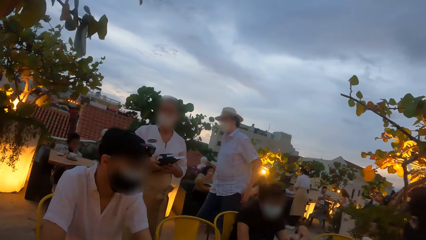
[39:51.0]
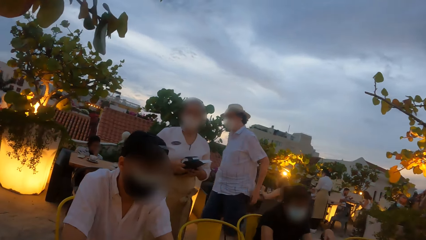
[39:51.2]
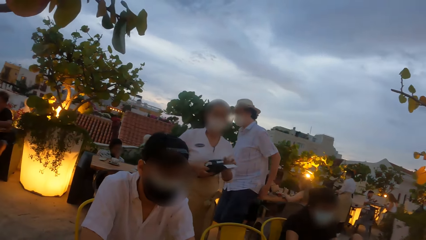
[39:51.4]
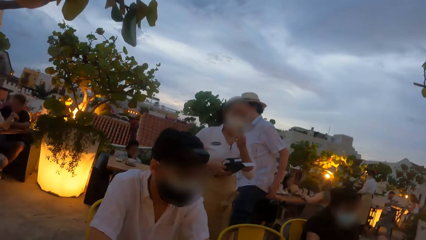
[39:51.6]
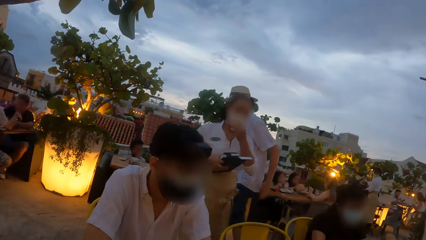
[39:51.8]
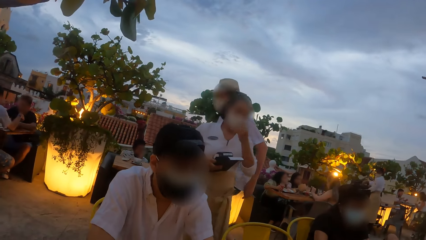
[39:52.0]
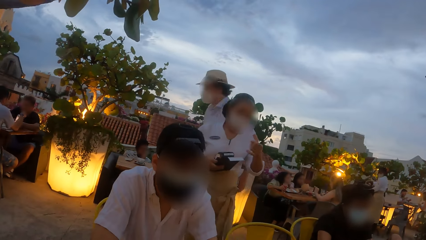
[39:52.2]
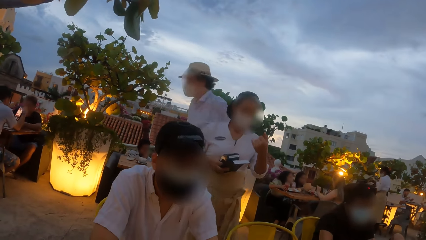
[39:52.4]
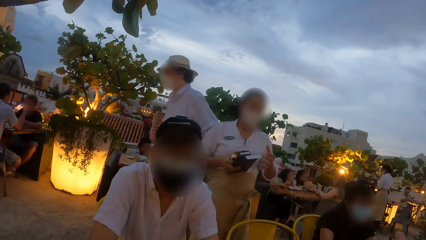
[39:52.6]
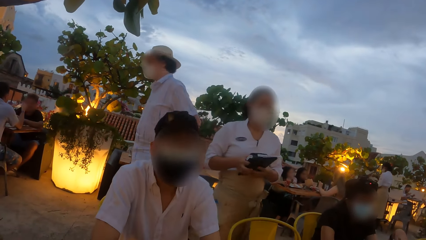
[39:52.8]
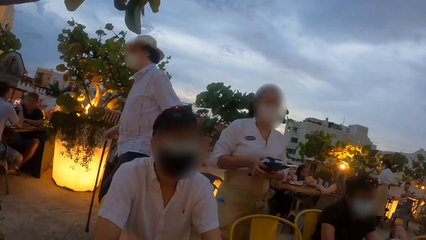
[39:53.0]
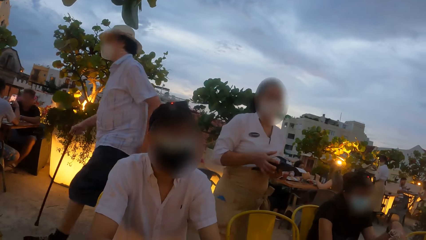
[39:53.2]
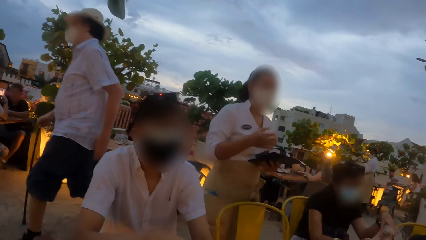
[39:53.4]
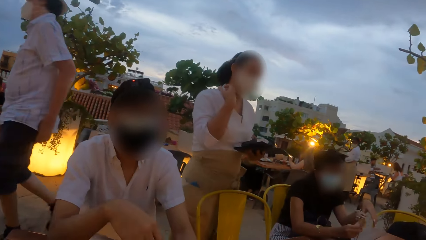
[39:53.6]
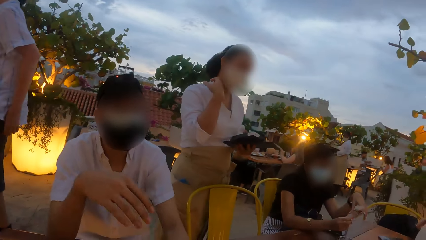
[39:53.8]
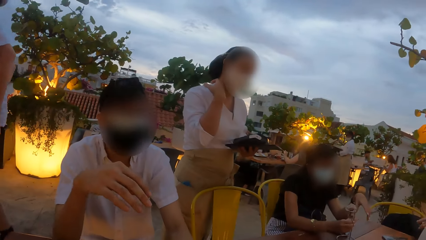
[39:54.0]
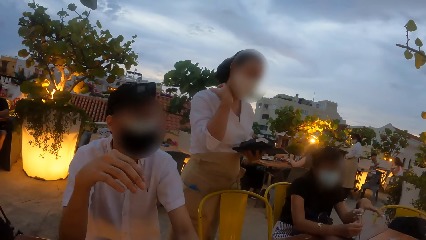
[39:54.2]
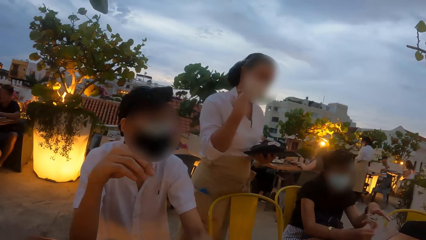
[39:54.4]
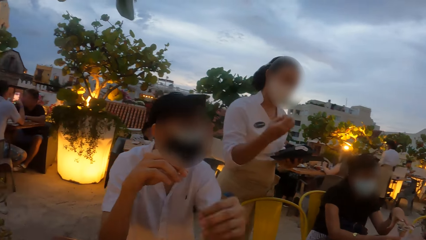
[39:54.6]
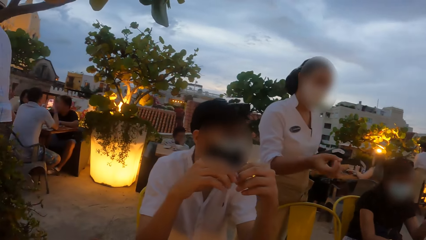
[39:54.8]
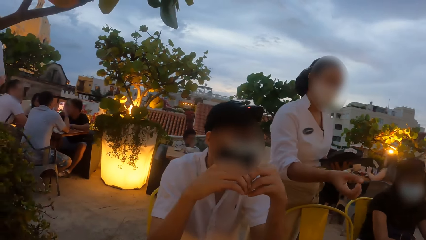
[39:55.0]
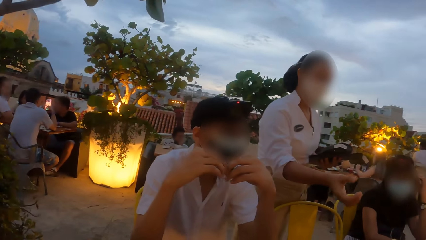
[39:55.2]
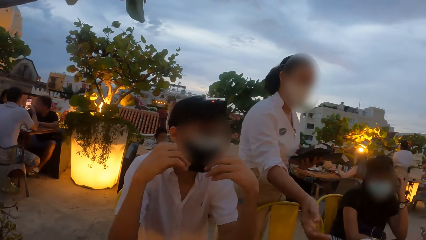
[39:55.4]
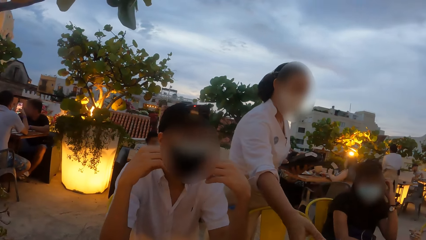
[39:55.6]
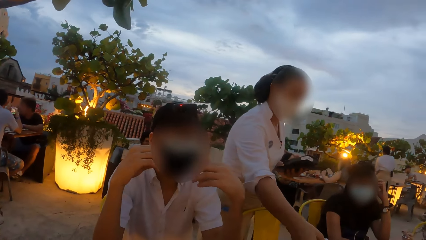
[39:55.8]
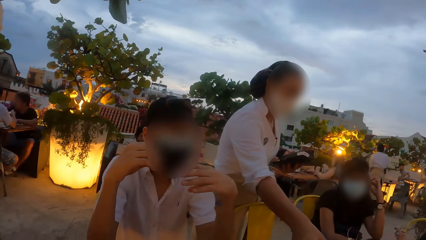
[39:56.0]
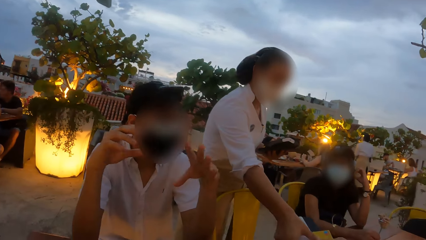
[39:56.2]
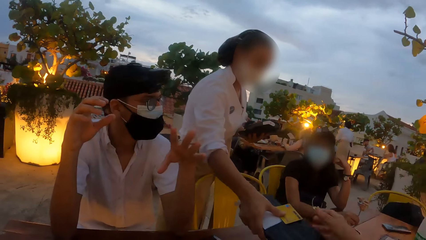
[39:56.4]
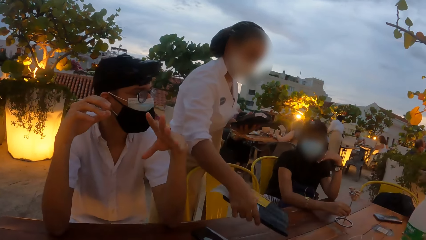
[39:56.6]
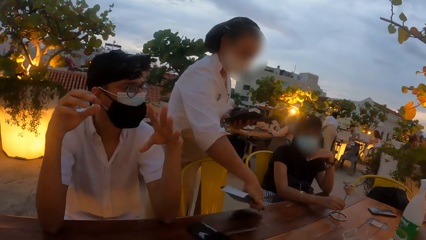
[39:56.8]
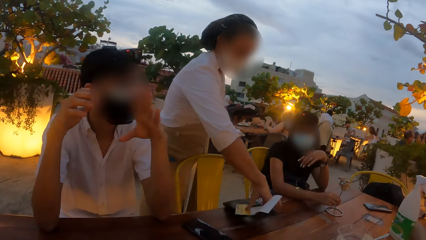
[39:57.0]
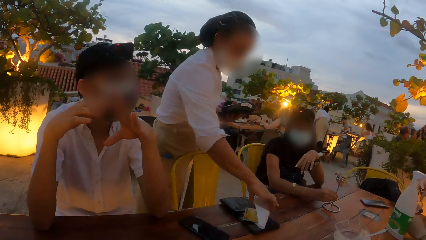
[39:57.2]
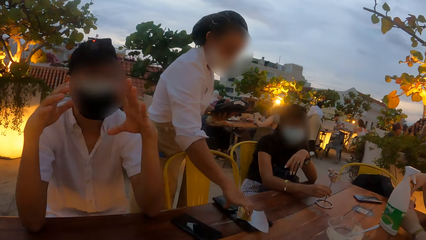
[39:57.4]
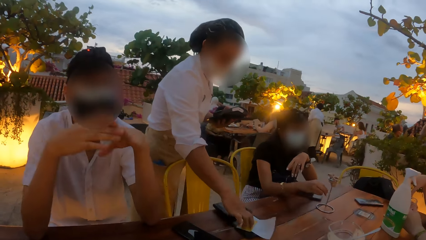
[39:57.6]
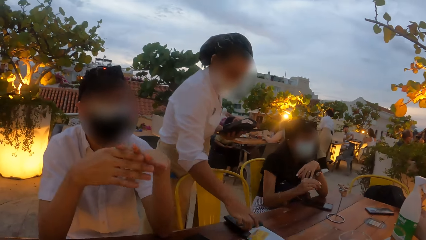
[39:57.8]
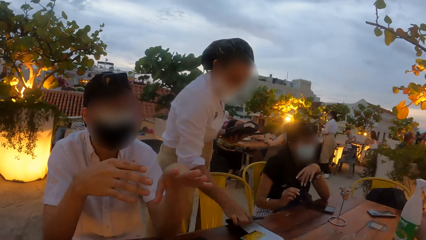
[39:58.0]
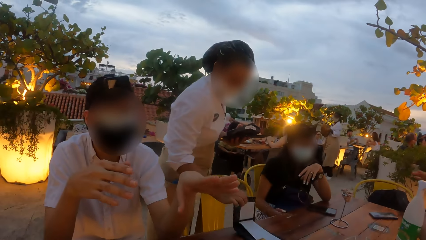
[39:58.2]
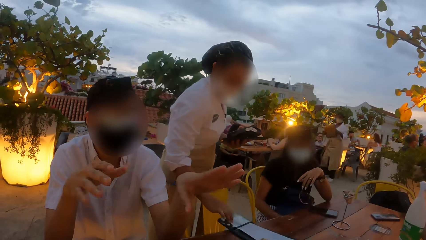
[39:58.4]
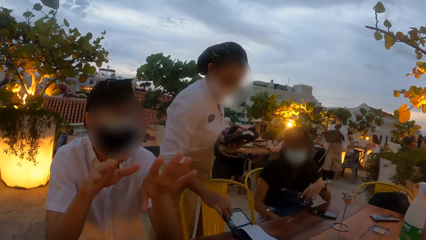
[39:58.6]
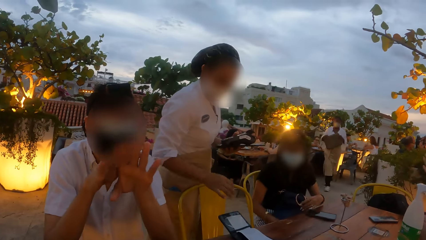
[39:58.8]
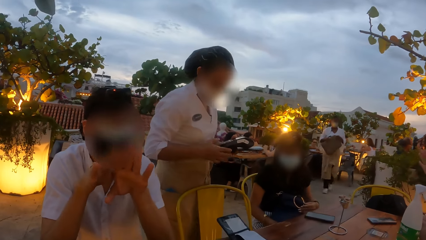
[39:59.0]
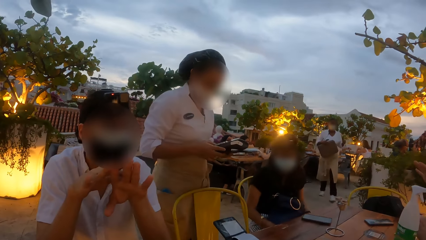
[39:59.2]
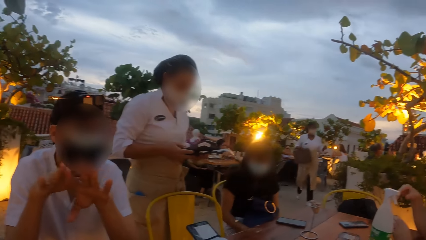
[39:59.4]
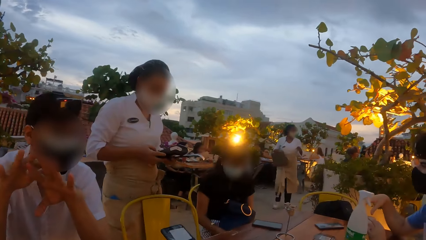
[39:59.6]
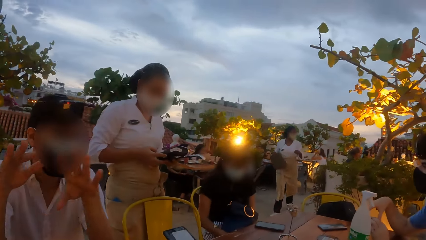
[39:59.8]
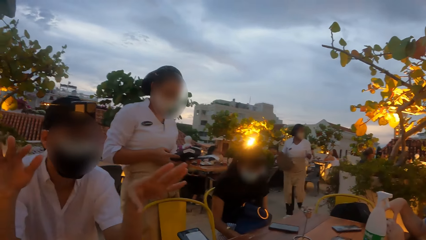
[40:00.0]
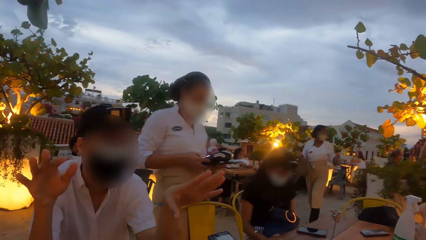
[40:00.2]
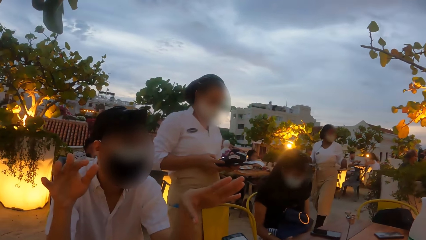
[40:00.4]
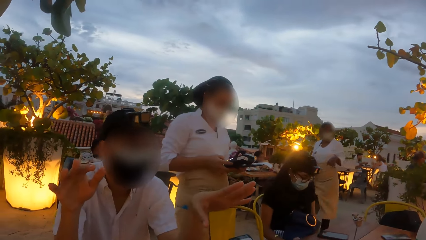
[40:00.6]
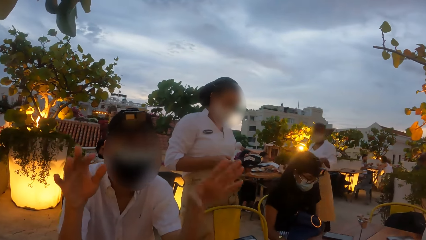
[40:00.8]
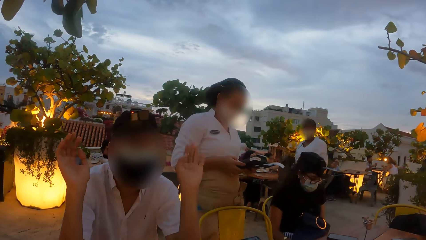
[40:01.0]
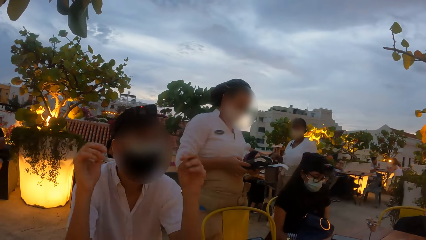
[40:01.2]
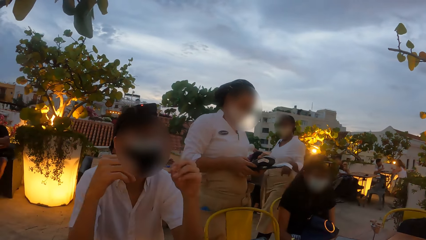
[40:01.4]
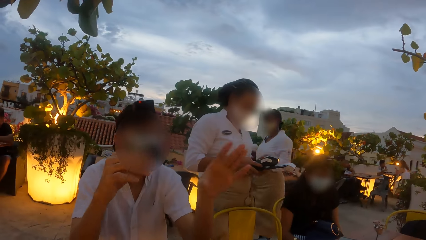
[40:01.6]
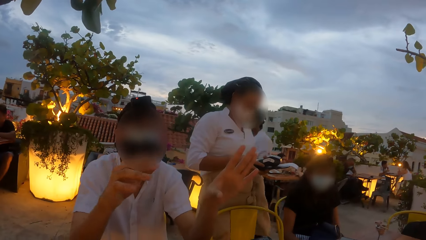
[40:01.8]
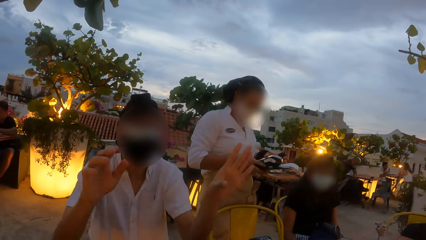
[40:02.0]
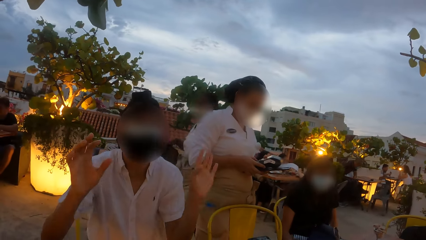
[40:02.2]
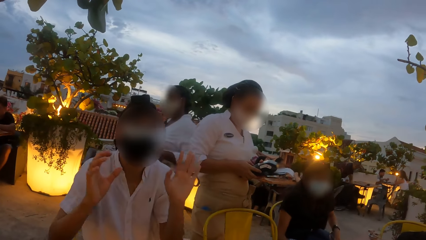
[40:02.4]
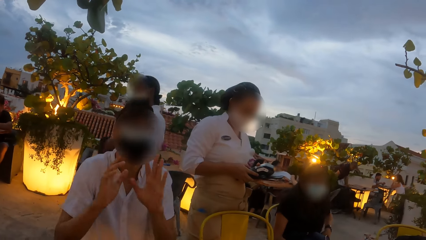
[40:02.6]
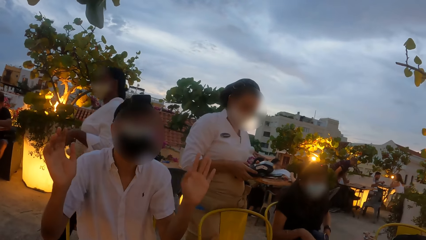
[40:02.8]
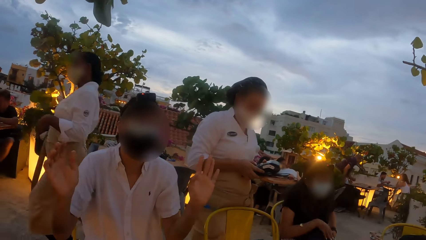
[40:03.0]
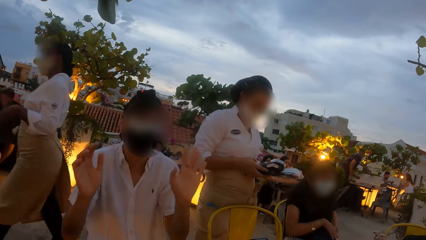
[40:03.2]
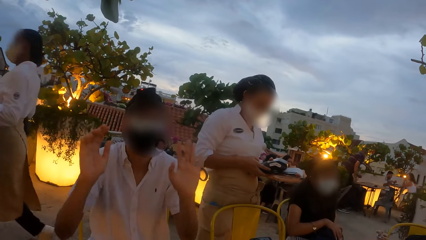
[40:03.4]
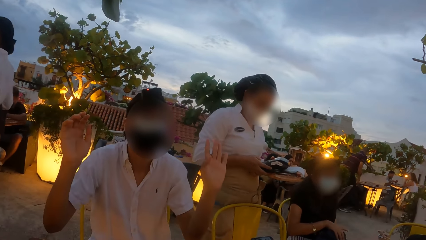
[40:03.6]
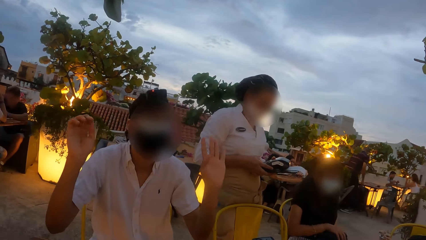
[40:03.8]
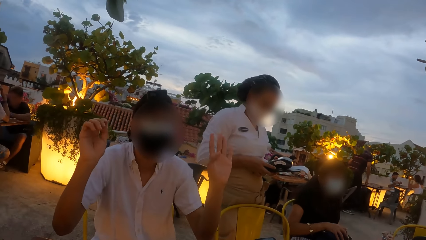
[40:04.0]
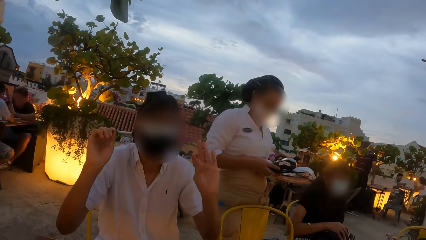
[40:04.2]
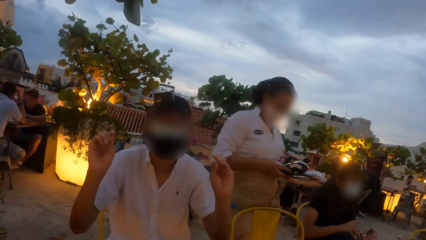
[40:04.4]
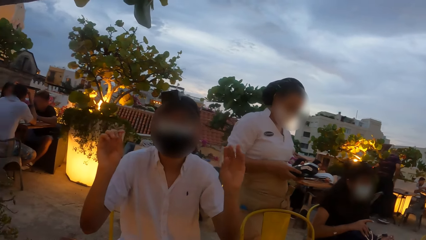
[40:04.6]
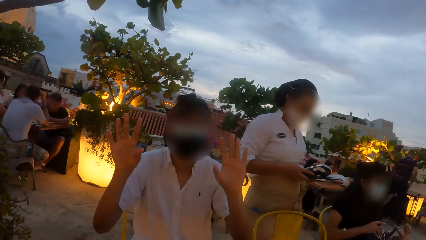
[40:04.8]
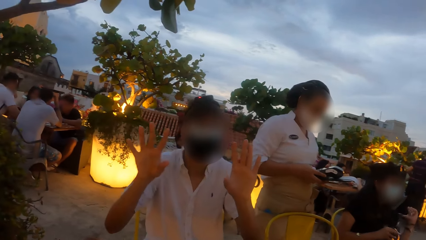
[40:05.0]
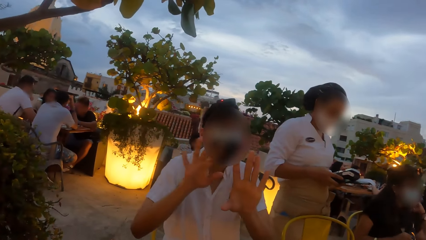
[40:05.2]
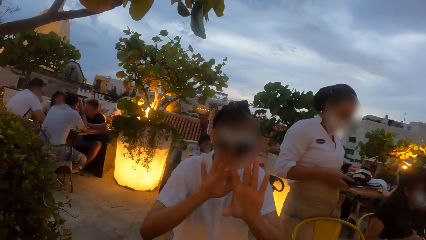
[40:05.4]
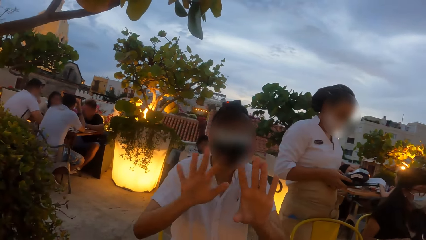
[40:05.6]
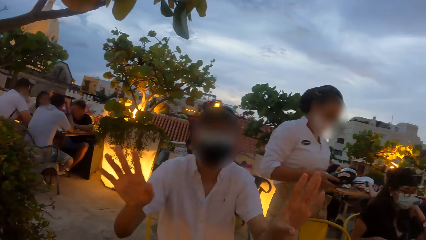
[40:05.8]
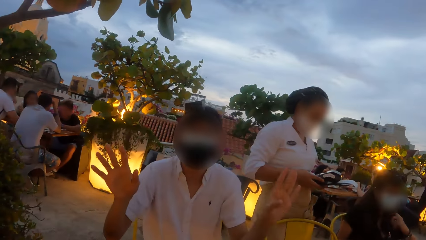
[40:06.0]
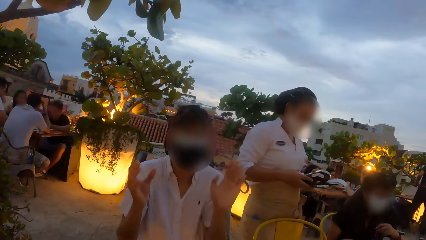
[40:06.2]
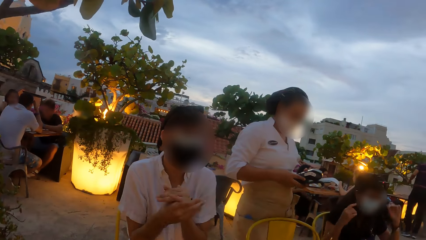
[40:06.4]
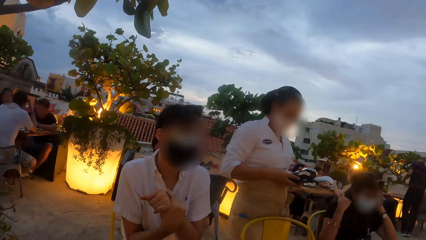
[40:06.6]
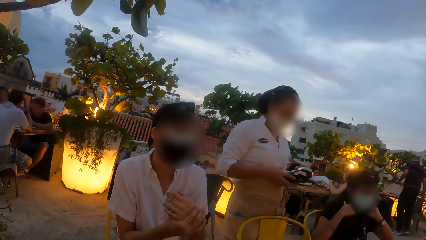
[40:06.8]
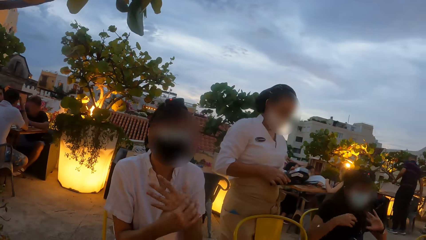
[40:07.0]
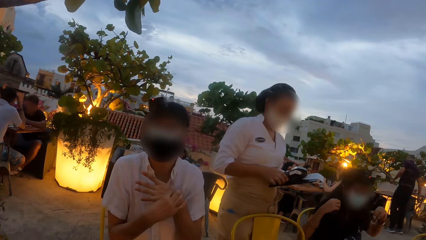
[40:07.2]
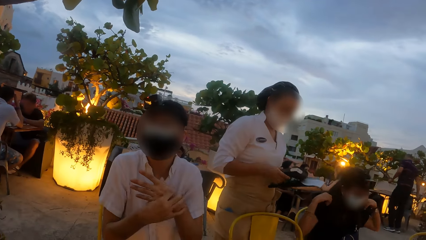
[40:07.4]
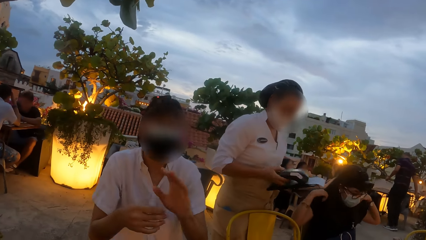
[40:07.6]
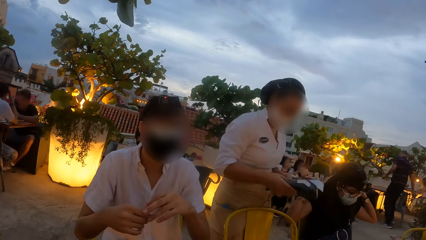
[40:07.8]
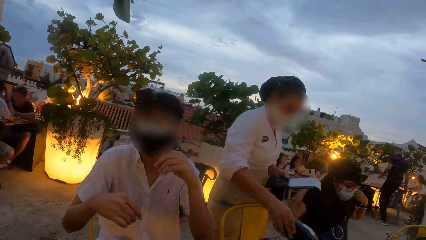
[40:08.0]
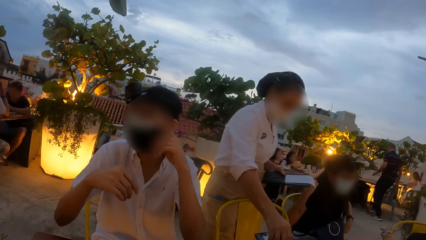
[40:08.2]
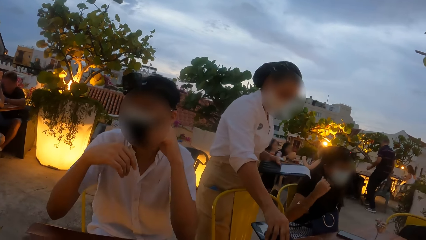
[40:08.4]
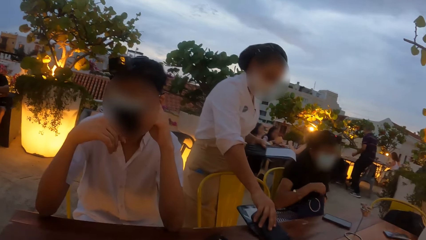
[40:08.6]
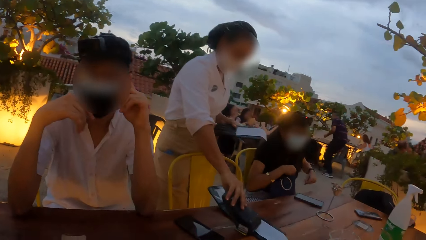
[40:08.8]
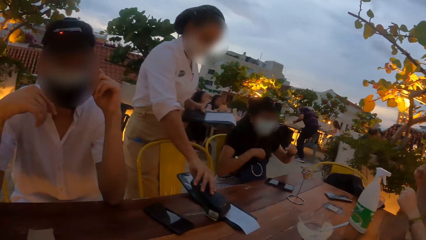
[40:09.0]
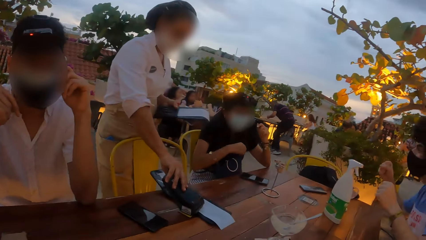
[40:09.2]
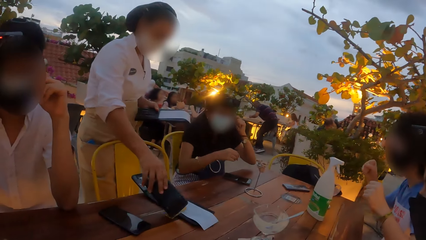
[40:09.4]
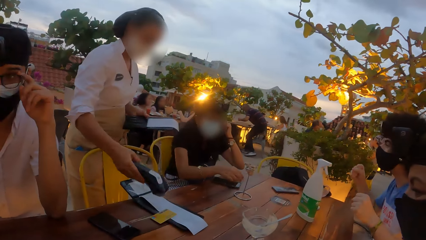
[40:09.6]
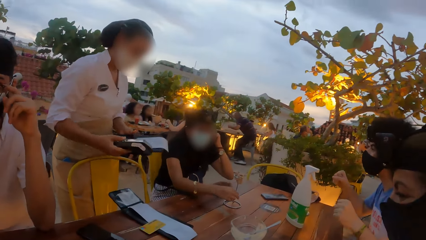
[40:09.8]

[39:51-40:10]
A woman touches the nose mask on her face with her left hand. She interacts with another woman and the camera wearer. She holds the card payment terminal with both hands, touches the collar of her shirt with her right hand, and collects the check from the other woman with her right hand. A man interacts with a third woman, another man, the second woman and the camera wearer. He gesticulates with both hands. Another woman interacts with the first woman. The first woman drops the check on the table with her right hand. She flips the check with her right hand and operates the card payment terminal with both hands. The first man clasps both hands together. The third woman runs both hands down her hair. She adjusts her top with both hands. The first woman holds down the card payment terminal on a card on the check with her right hand. The third woman runs her left hand down her hair.
